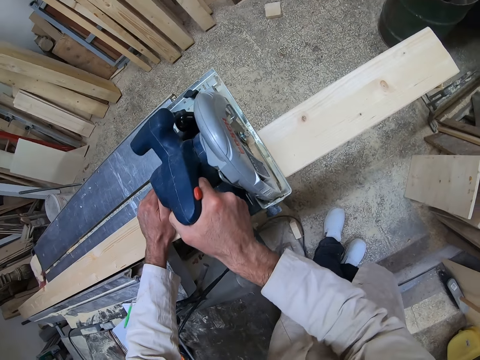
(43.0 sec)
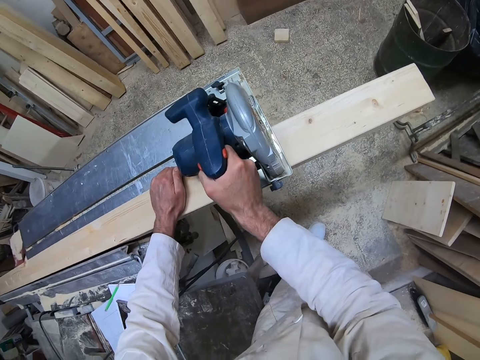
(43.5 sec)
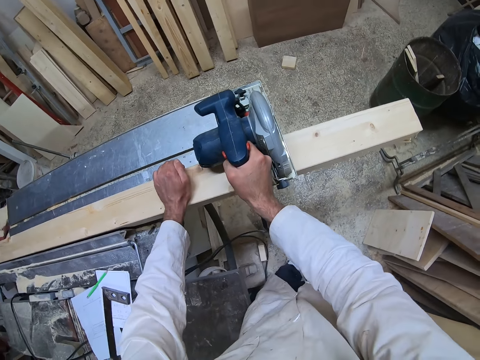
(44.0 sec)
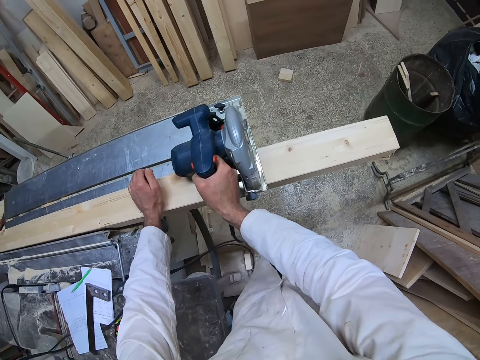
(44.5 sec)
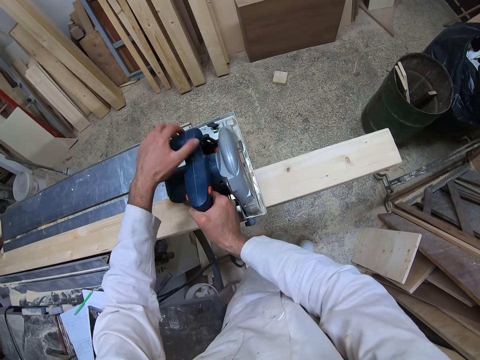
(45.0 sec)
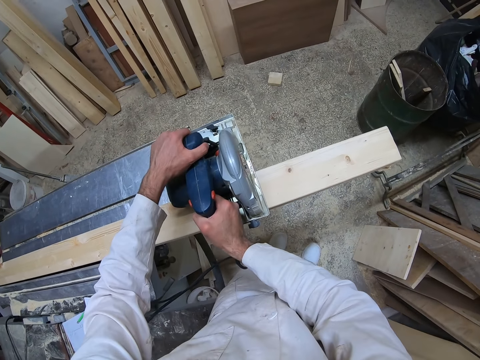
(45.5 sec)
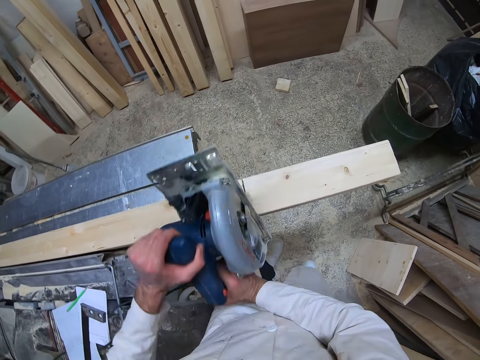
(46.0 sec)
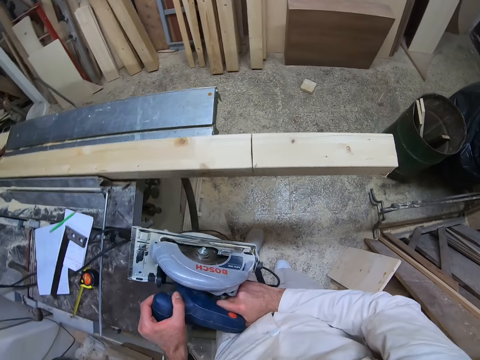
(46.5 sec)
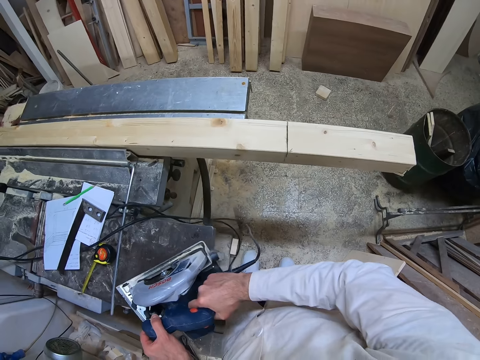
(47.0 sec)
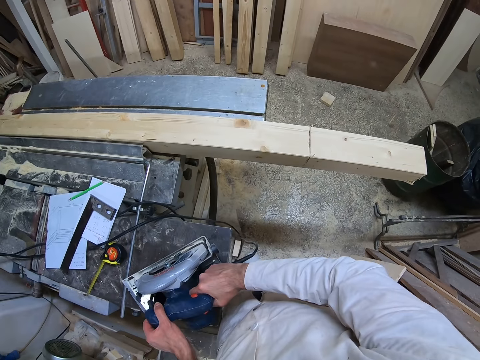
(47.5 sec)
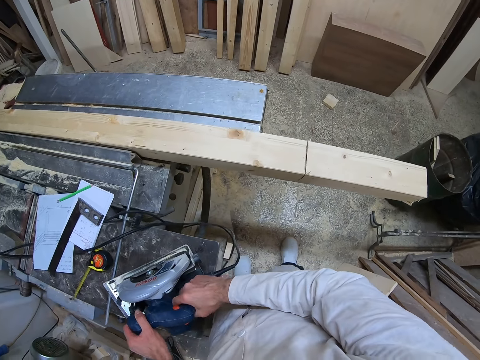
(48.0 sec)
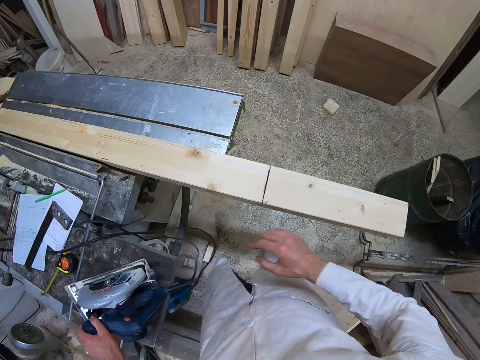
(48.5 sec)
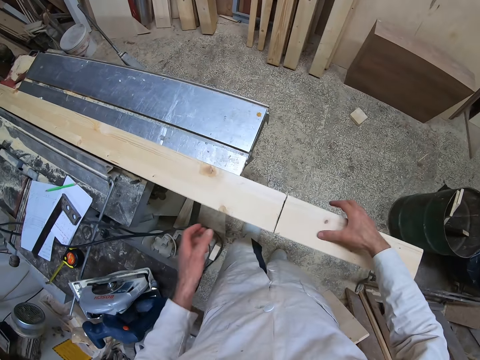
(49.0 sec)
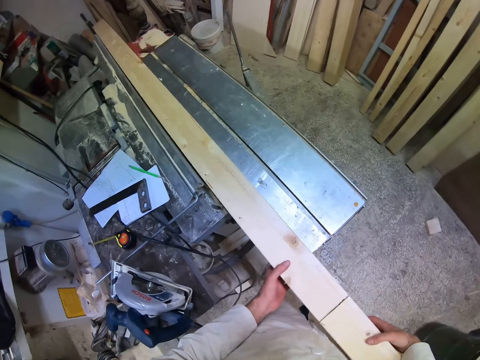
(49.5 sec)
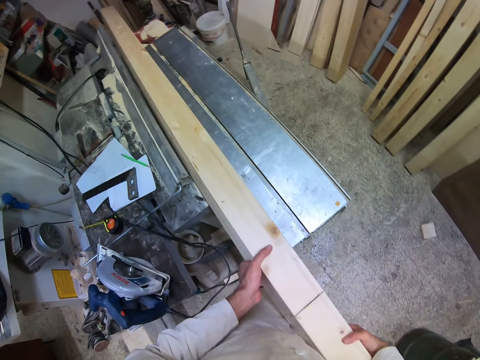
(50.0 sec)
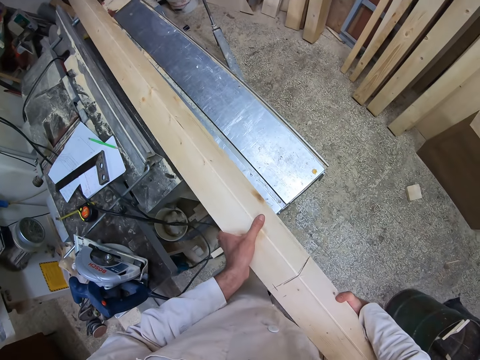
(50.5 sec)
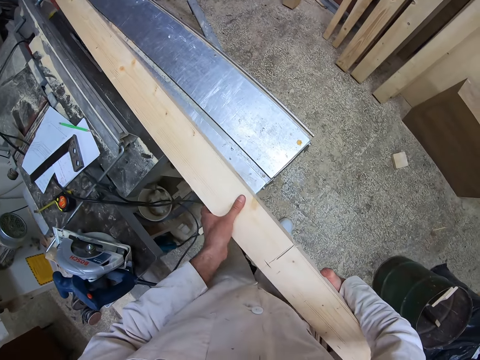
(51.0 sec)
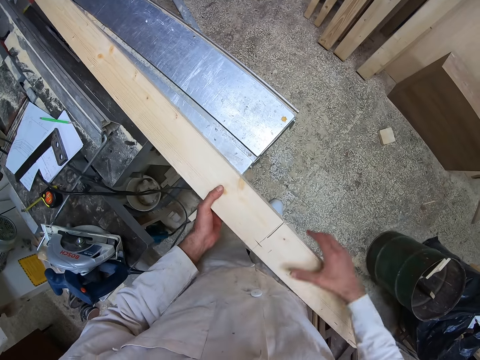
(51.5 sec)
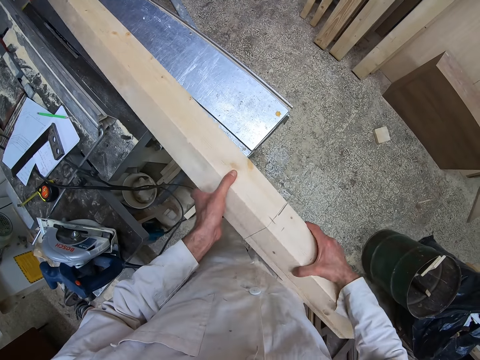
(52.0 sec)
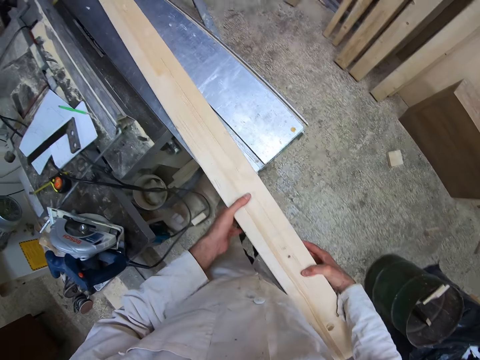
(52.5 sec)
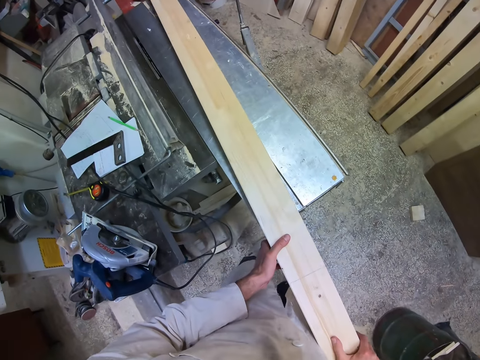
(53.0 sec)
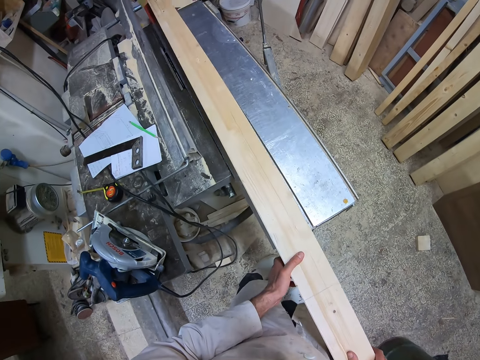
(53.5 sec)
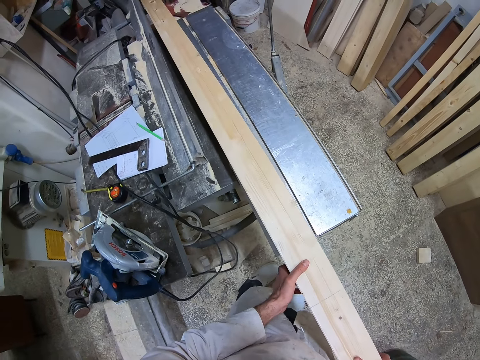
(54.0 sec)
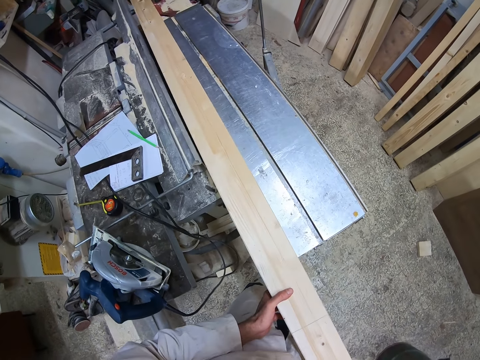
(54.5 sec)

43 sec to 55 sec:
The camera wearer removes the circular saw from the piece of wood with both hands. They place the left hand on the wood cutter. They pick up the wood cutter. They place the circular saw on the workshop table with both hands. They turn the piece of wood to the side with both hands. They align the piece of wood on the workshop table with both hands.

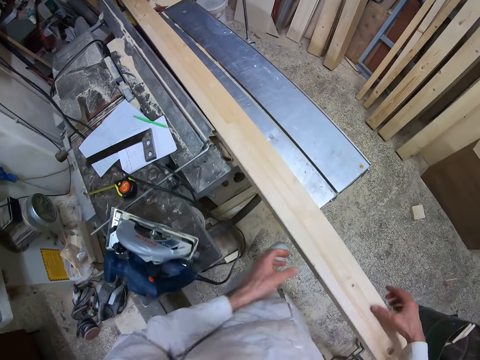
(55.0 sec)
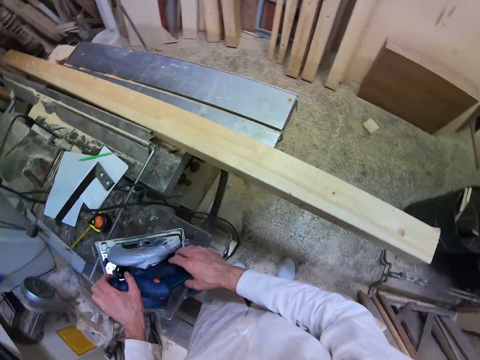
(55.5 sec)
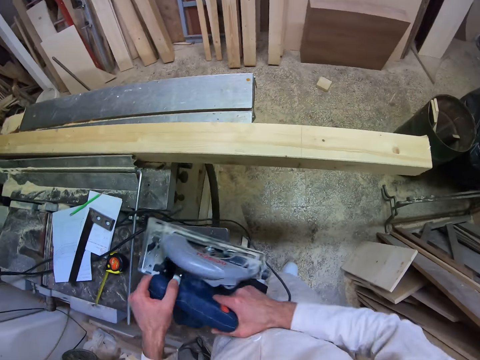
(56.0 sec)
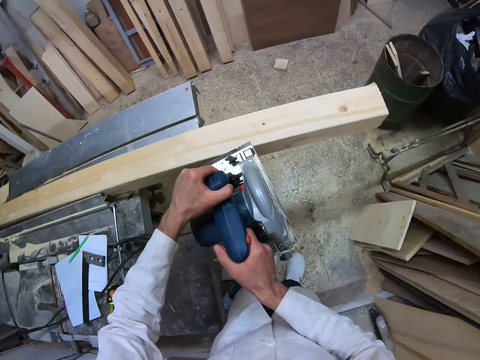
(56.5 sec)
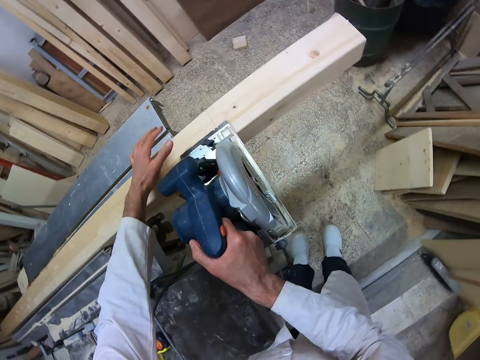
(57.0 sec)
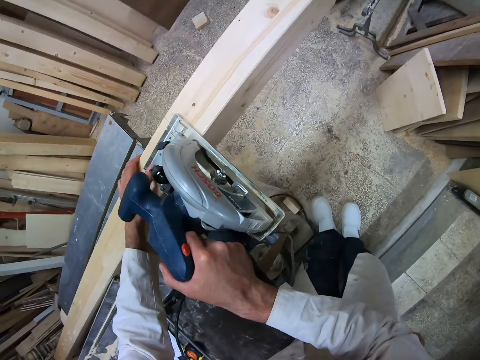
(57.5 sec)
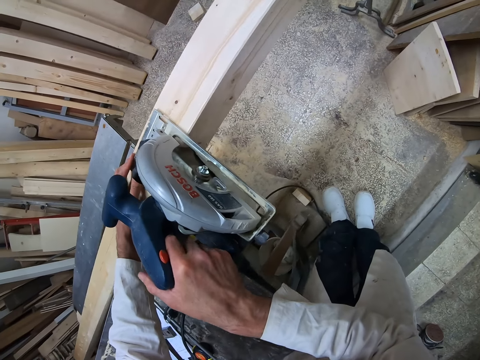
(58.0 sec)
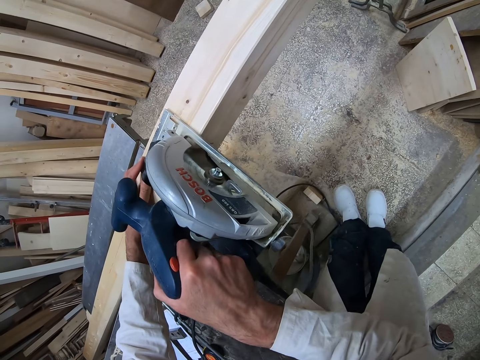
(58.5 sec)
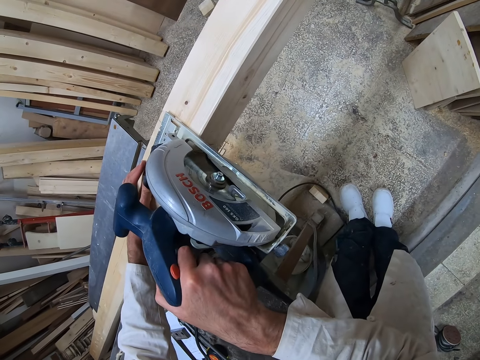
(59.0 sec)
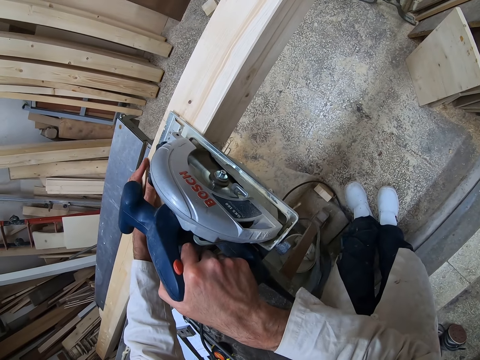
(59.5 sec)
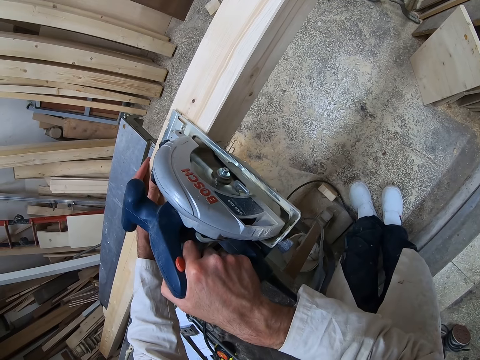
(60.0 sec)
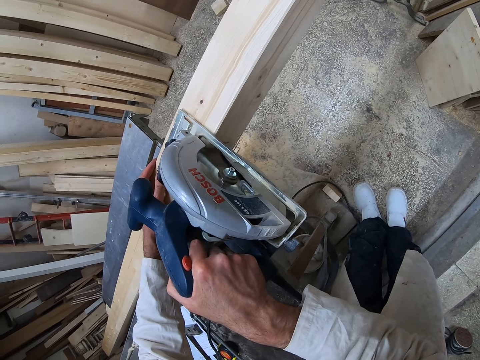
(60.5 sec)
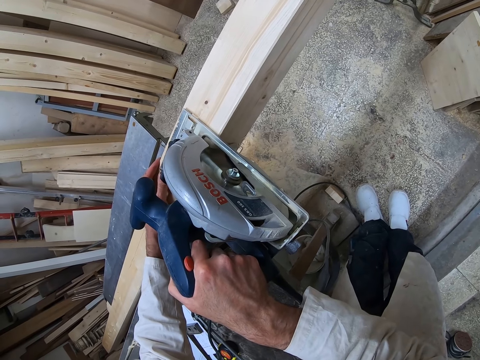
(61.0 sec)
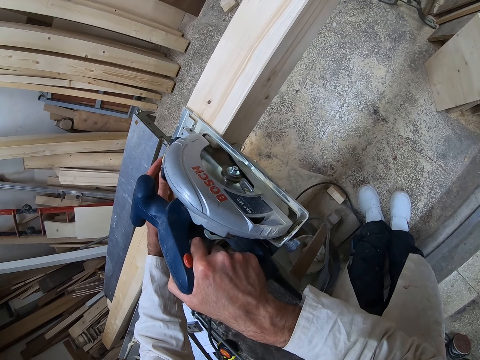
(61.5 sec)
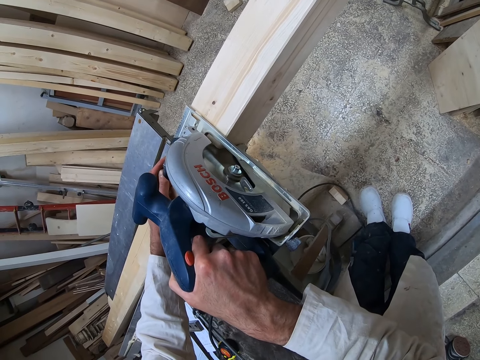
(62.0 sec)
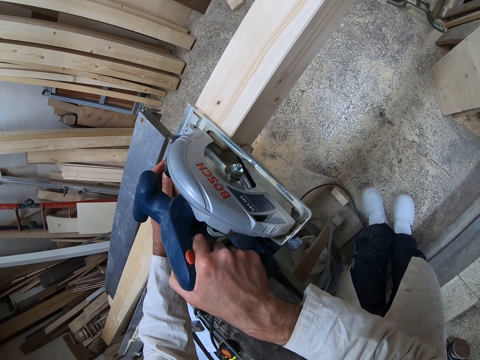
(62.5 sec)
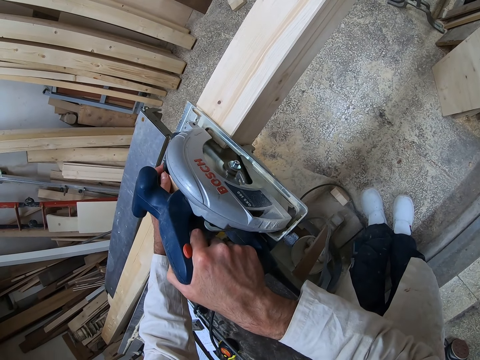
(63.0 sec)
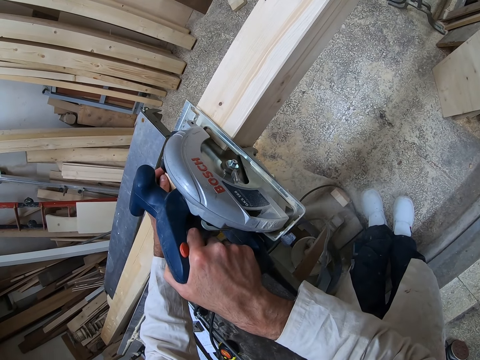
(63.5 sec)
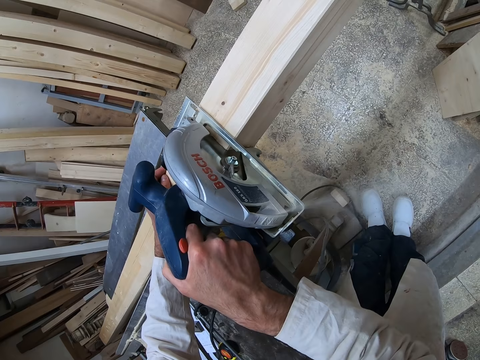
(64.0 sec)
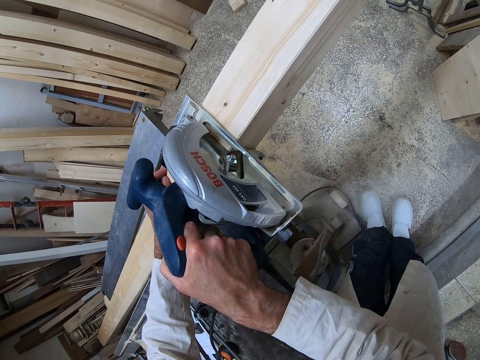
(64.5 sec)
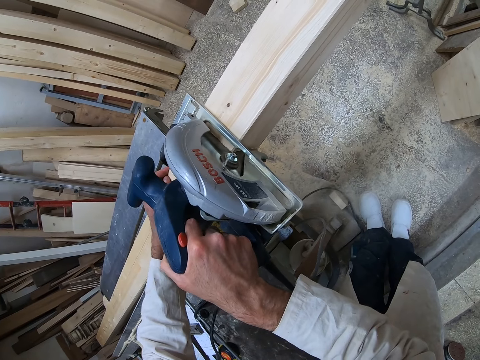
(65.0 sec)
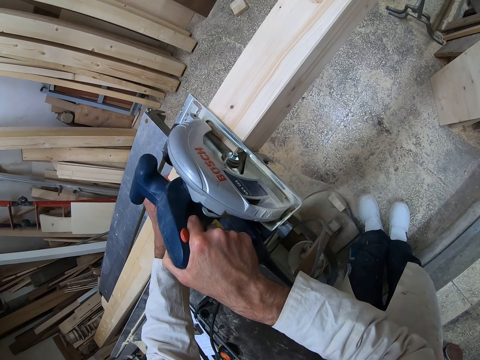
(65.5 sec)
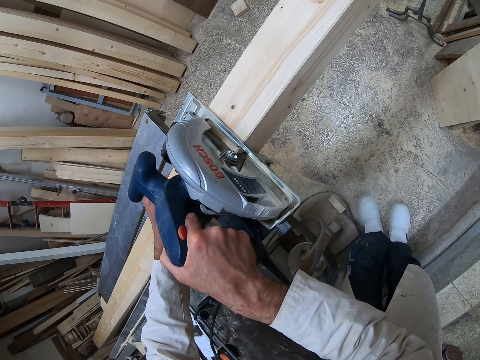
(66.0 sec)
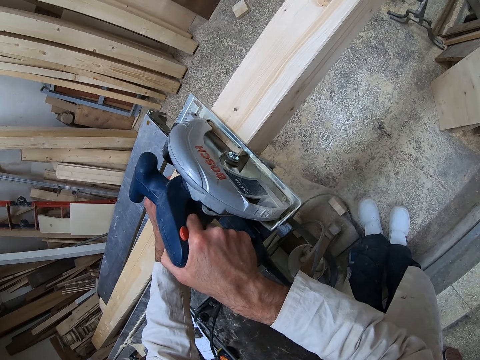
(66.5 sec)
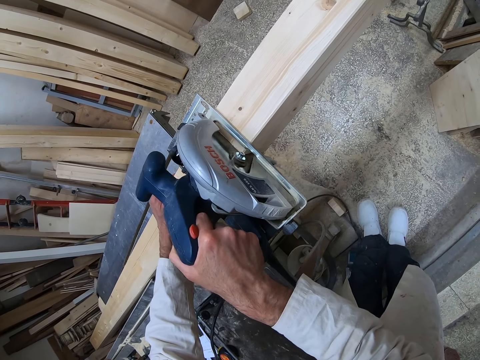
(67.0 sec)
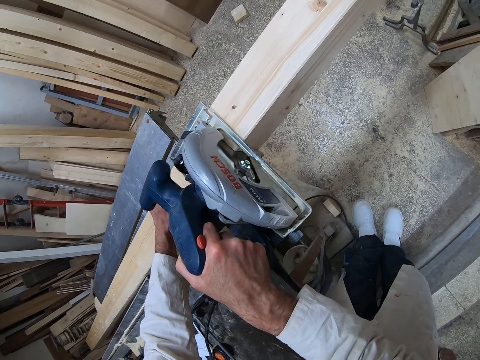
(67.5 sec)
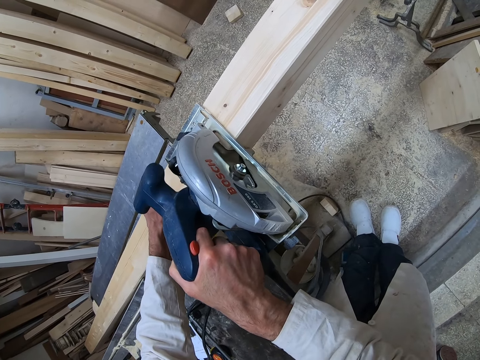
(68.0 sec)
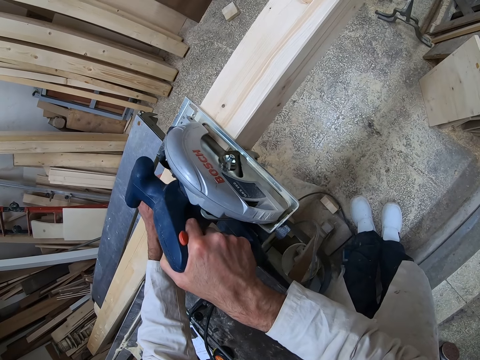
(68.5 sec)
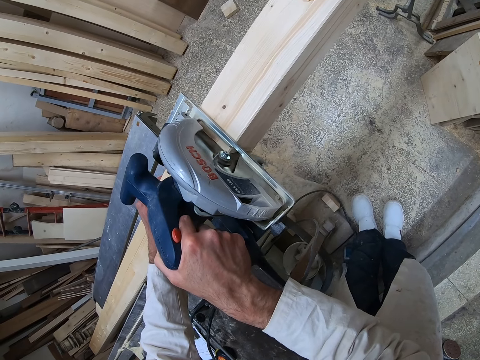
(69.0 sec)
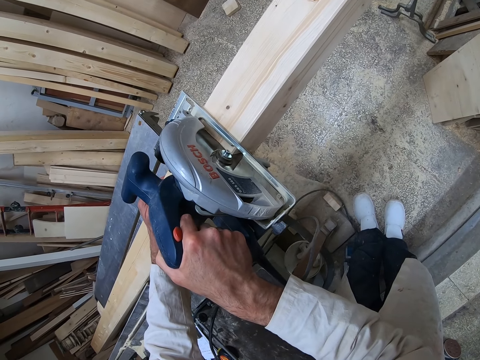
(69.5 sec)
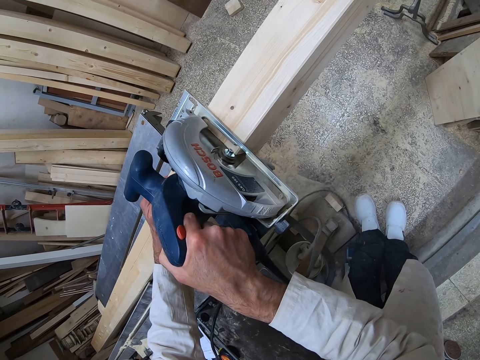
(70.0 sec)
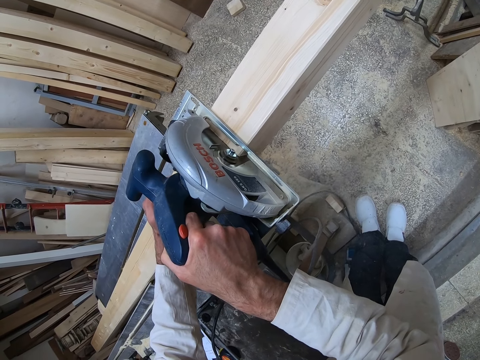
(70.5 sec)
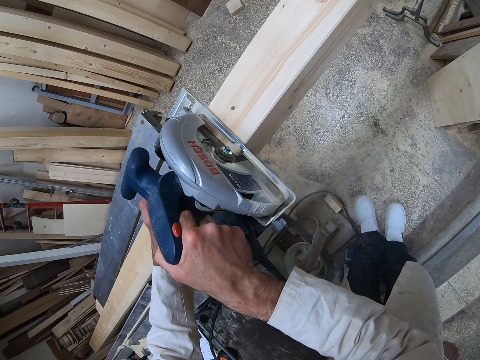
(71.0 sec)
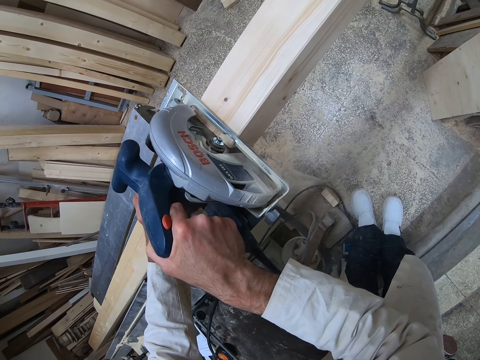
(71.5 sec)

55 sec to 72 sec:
The camera wearer removes the hands from the wood. They pick up the circular saw on the workshop table with both hands. They place the circular saw on the piece of wood with both hands. They cut the piece of wood with the circular saw with both hands. They place the hand on the wood. They turn the circular saw or wood cutter on.
